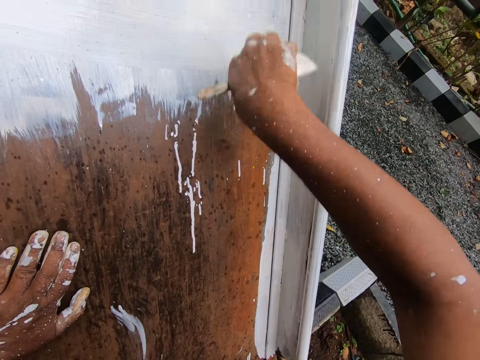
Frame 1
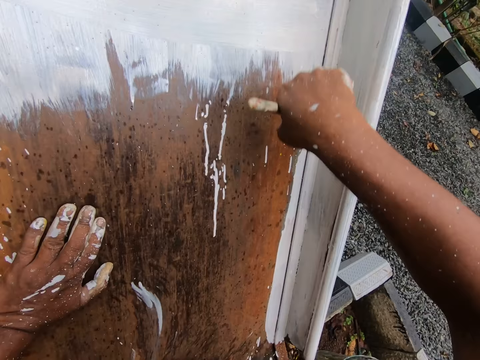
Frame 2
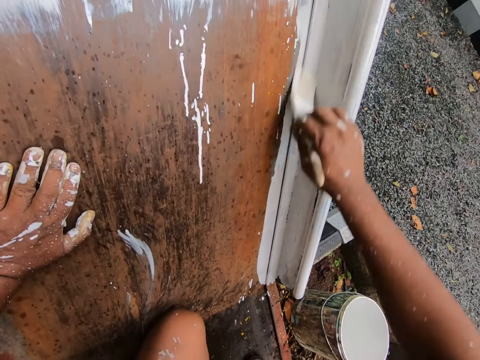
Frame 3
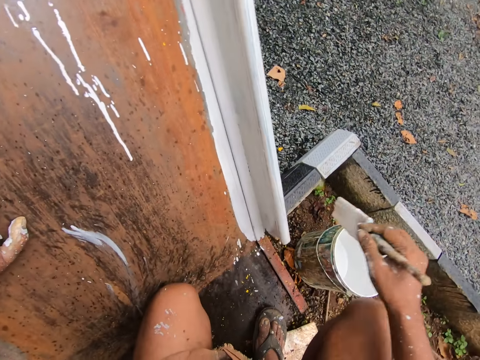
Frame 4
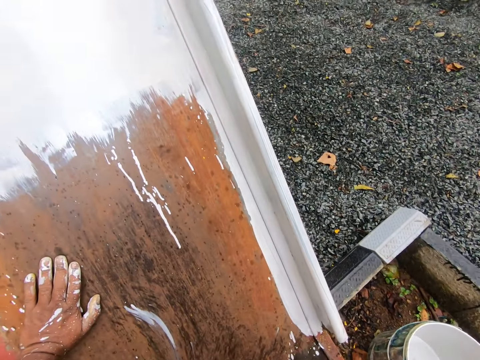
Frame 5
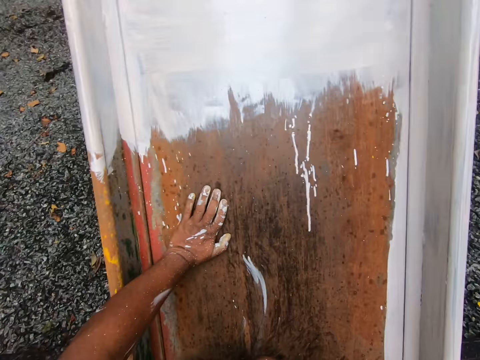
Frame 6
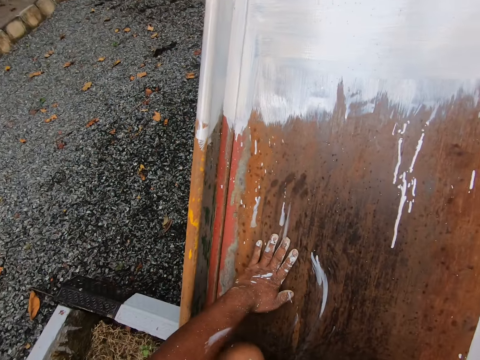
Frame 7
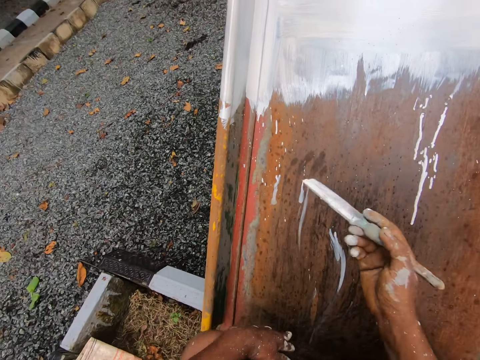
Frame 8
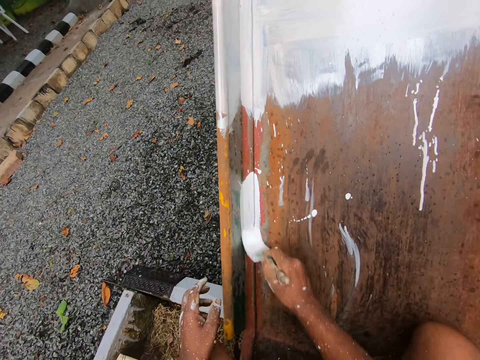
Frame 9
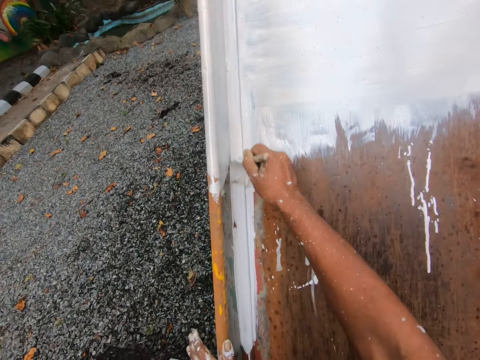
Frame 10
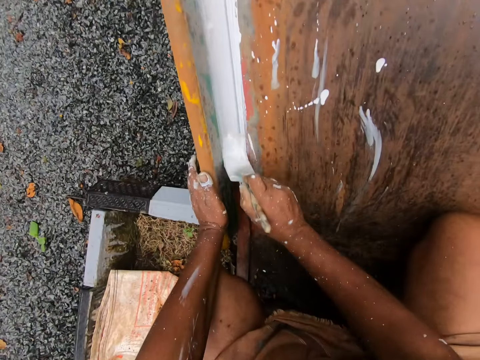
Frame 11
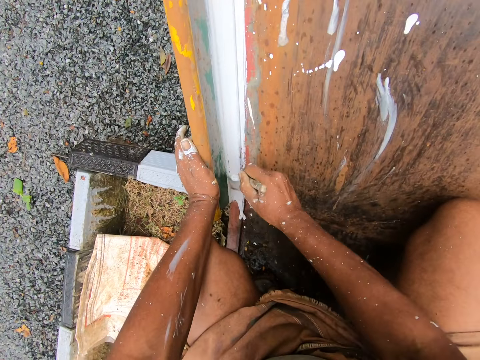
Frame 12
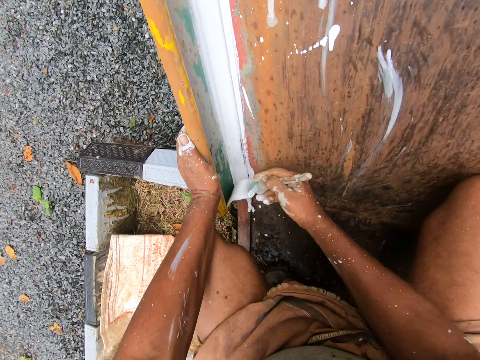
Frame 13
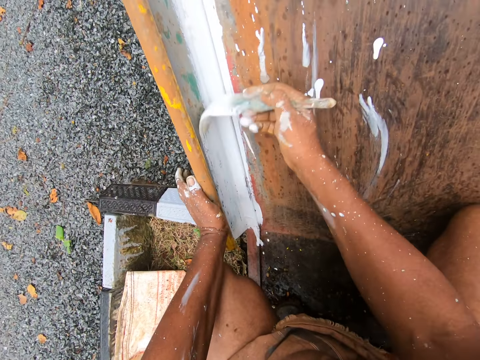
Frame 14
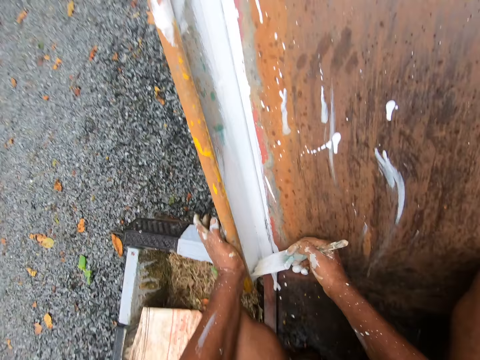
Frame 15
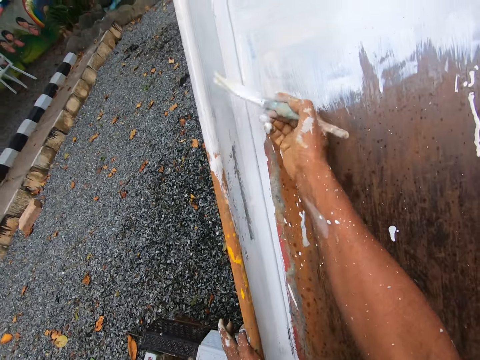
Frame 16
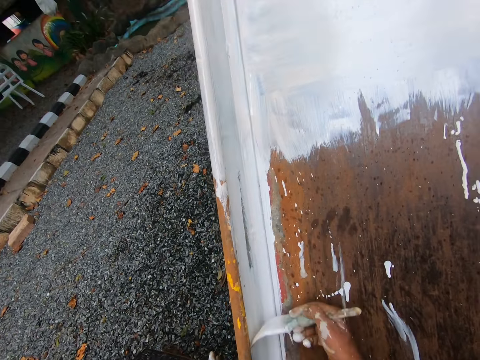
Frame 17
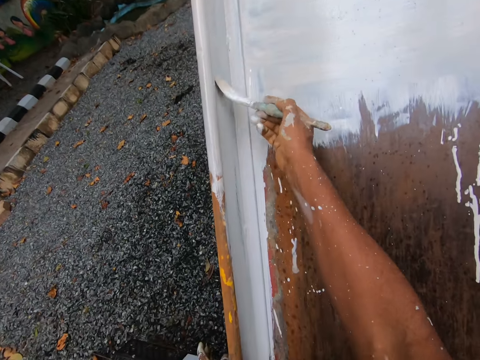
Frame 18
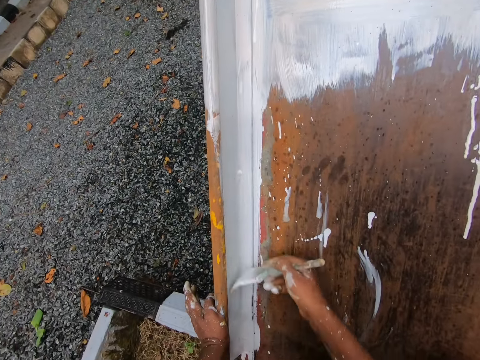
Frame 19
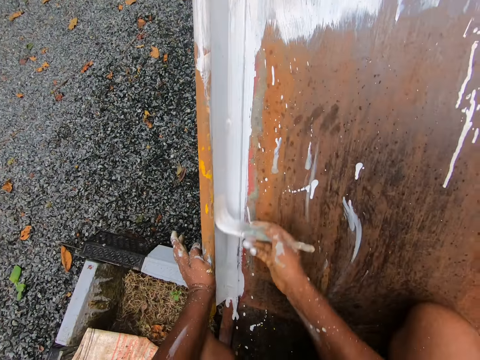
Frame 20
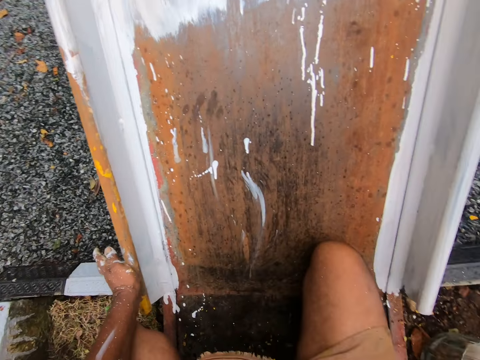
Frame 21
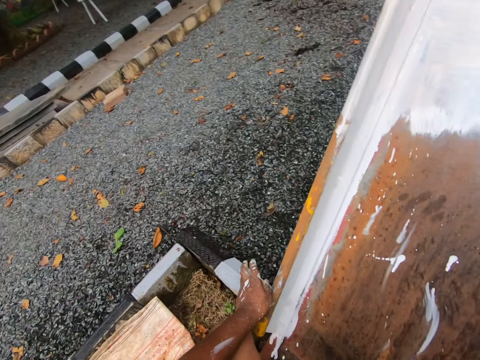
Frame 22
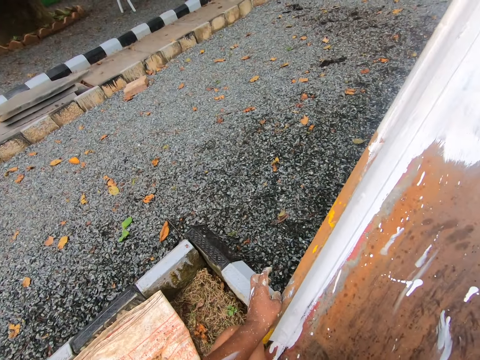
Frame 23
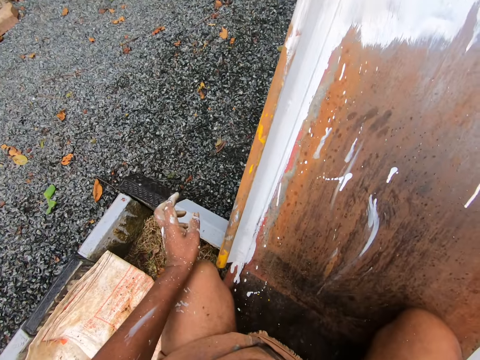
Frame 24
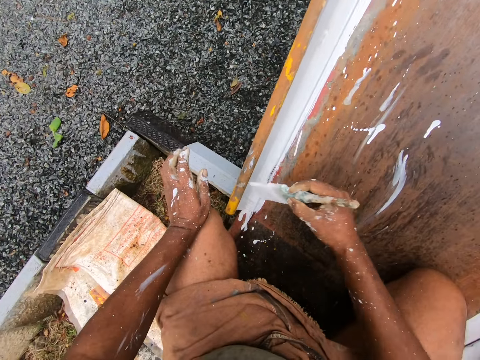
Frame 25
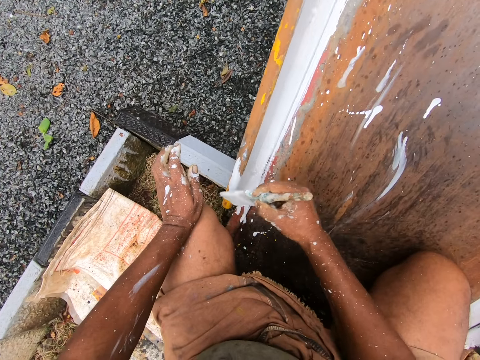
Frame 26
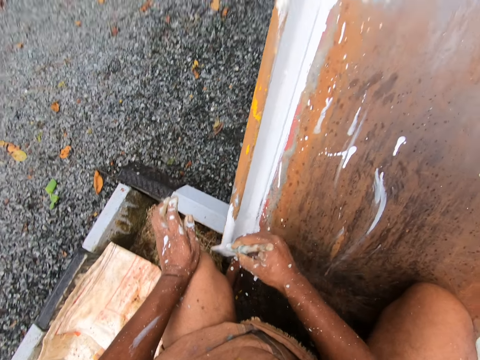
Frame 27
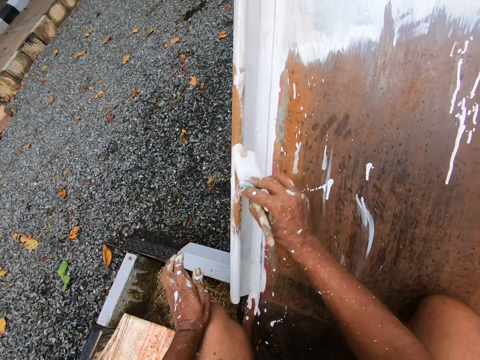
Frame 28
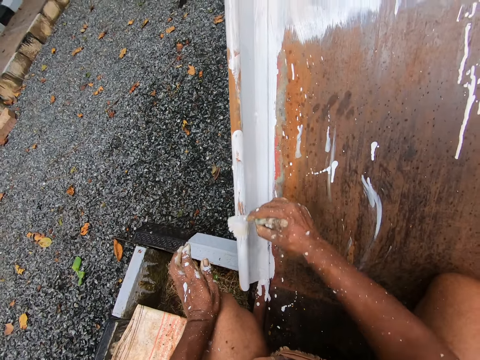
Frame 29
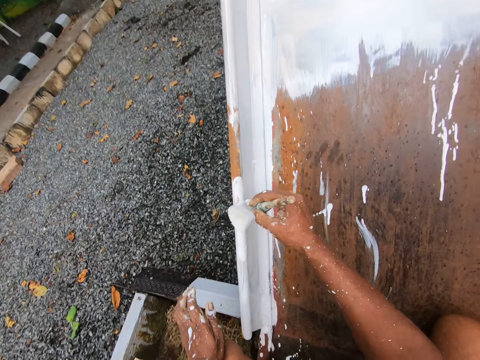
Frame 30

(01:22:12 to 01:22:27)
The camera wearer dips the paintbrush into the bucket of paint with his right hand. He lets go of the slide. He paints the rail of the playground slide with the paintbrush in his right hand. He places his left hand on the slide. He paints the slide with the paintbrush. He stares at the slide. He dips the paintbrush into the bucket of paint with his right hand. He paints the rail of the playground slide with the paintbrush in his right hand.

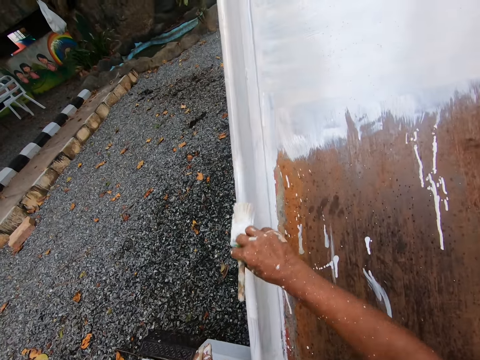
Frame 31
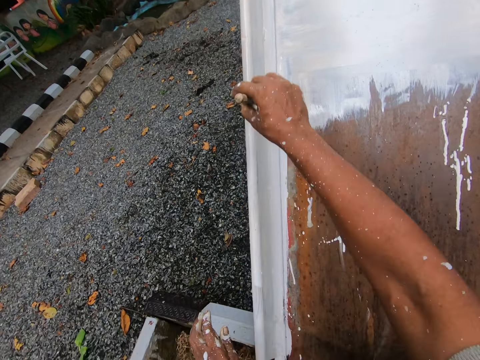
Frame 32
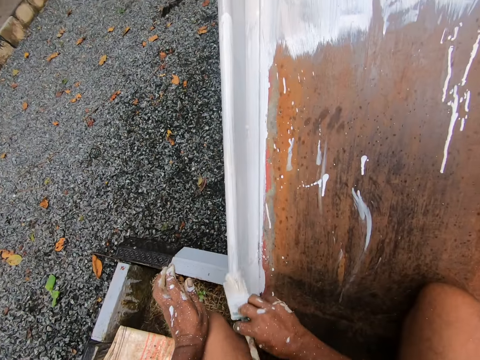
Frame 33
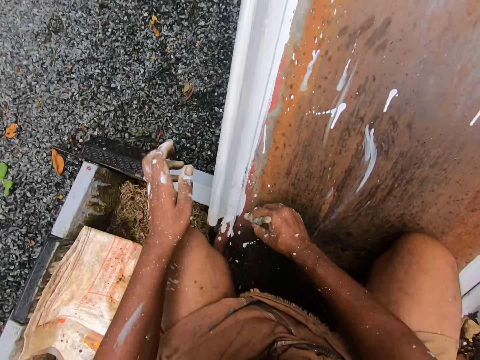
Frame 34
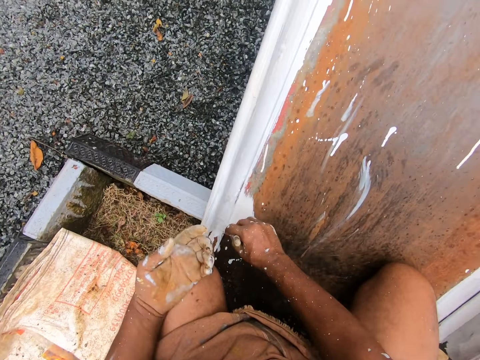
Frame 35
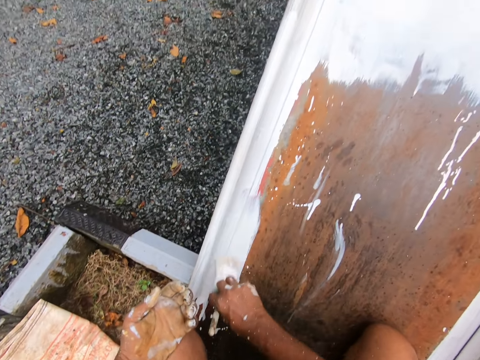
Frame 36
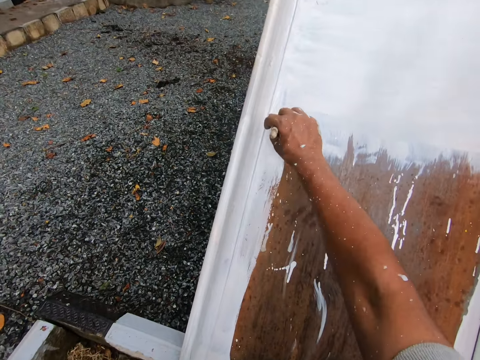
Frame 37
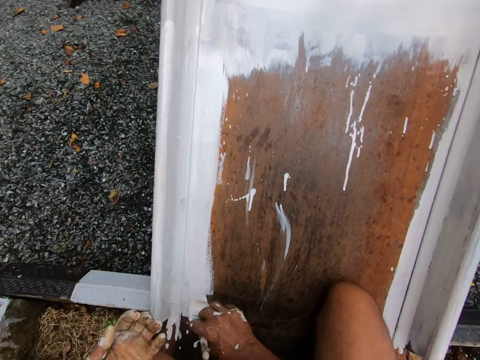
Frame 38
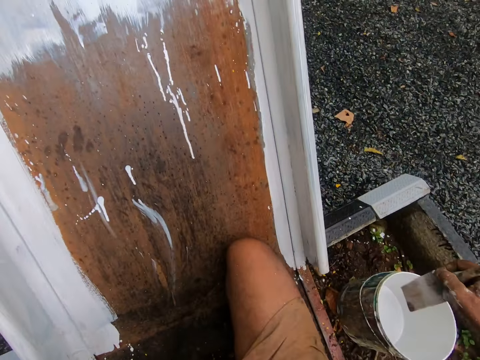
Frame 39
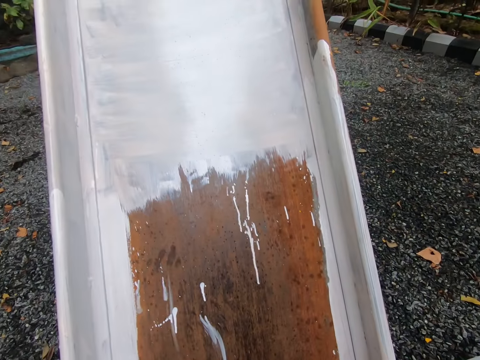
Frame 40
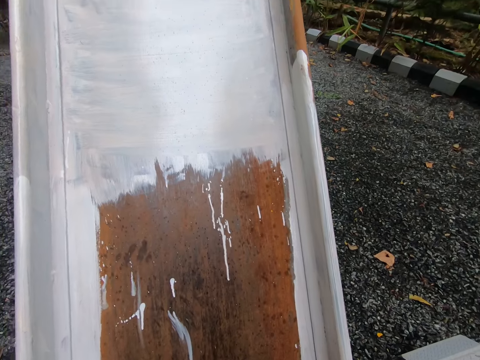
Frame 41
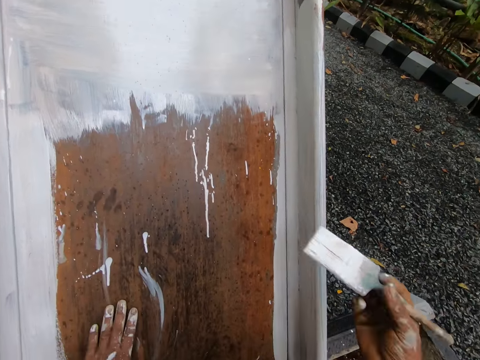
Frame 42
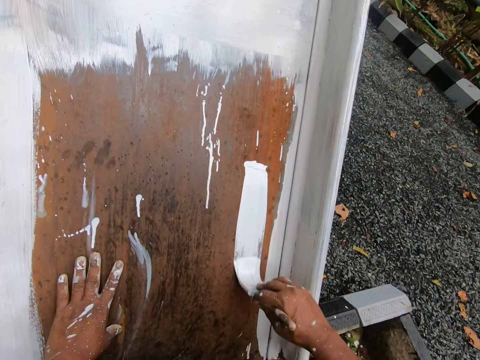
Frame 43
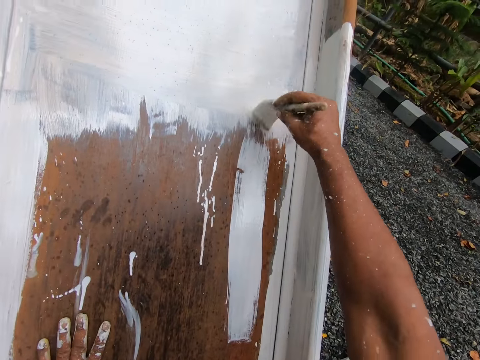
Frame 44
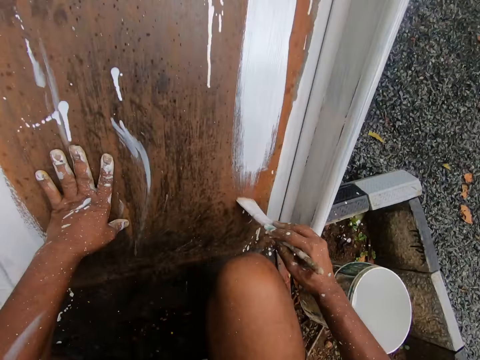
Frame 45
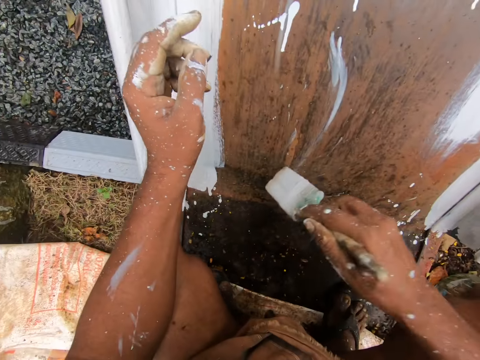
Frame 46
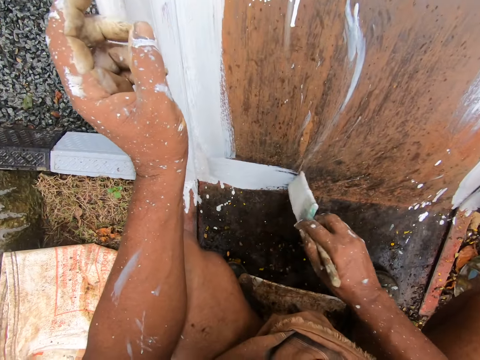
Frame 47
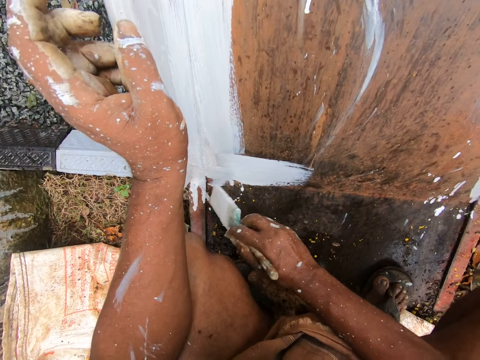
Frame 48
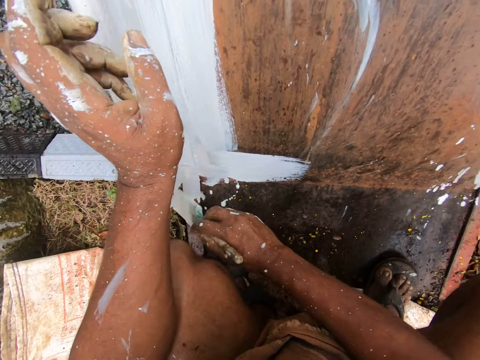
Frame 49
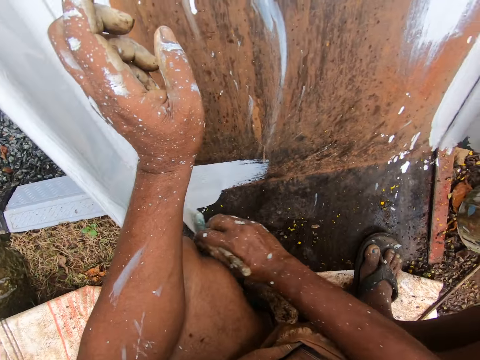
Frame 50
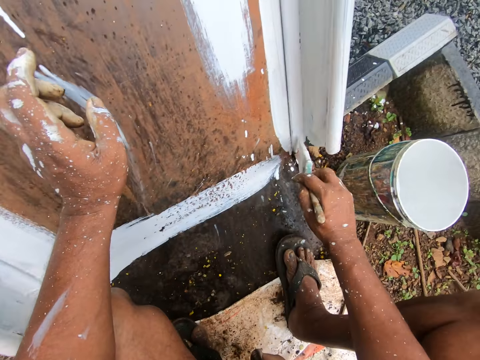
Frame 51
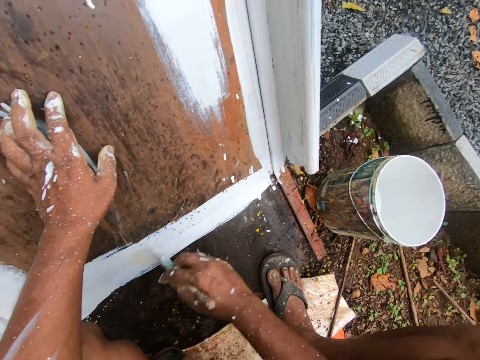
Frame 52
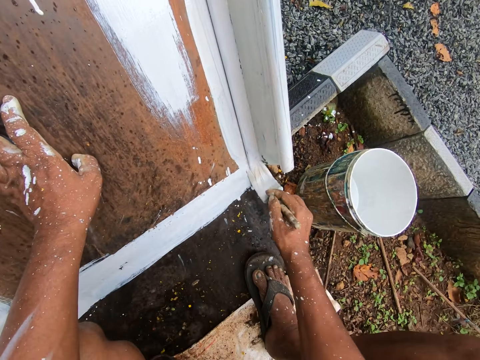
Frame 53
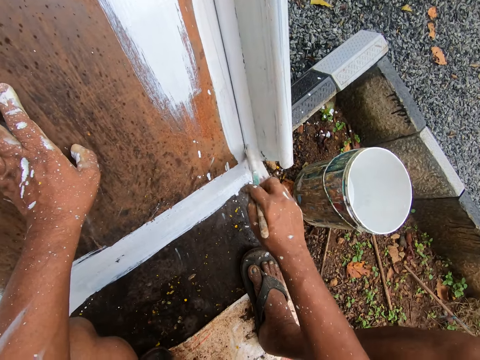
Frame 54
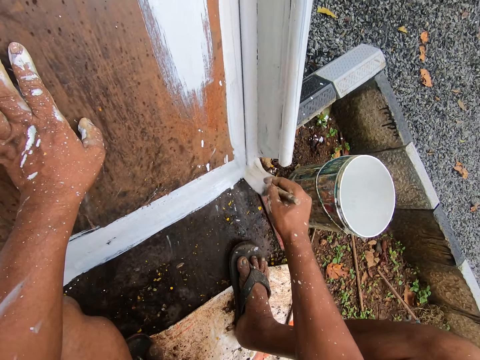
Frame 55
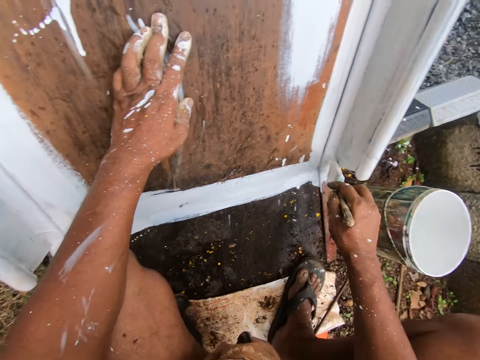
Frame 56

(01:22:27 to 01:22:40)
The camera wearer paints the sliding surfaces of the playground slide with the paintbrush in his right hand. He dips the paintbrush into the bucket of paint with his right hand. He paints the sliding surfaces of the playground slide with the paintbrush in his right hand.
